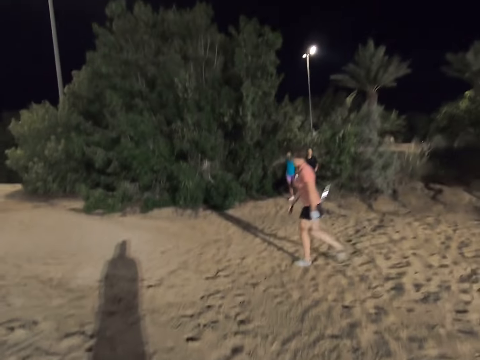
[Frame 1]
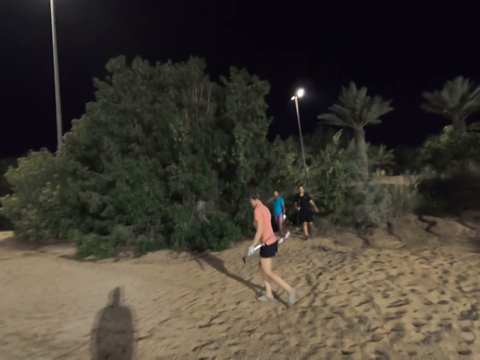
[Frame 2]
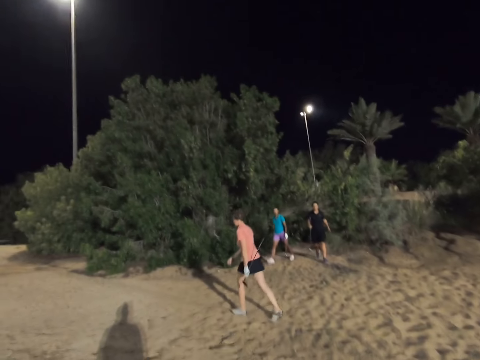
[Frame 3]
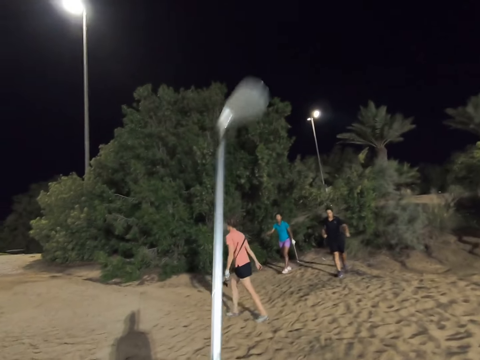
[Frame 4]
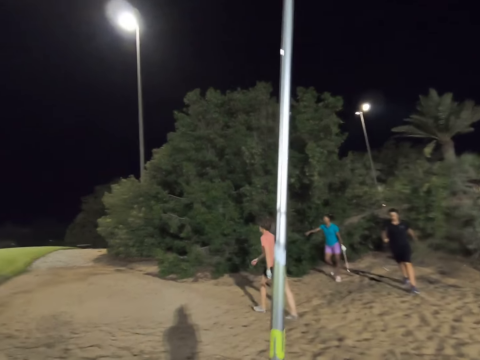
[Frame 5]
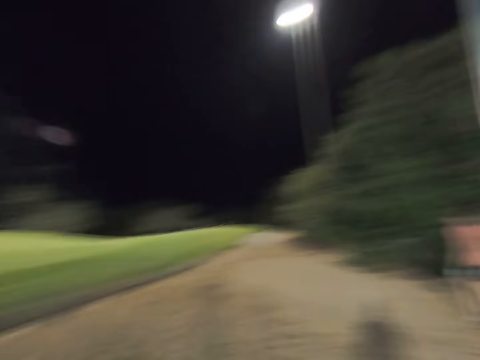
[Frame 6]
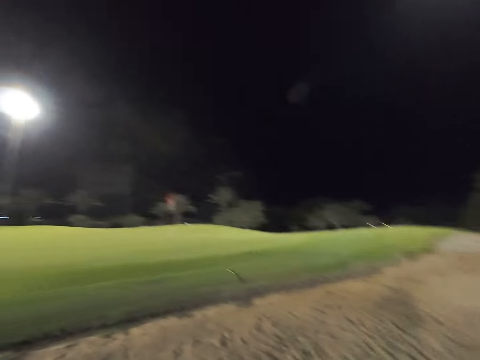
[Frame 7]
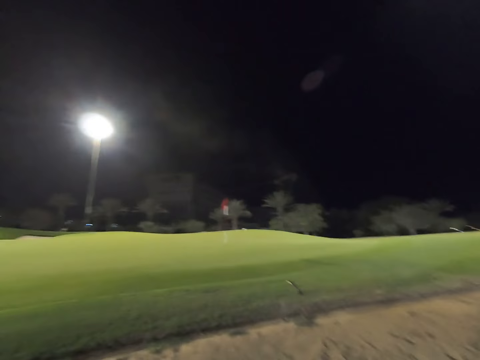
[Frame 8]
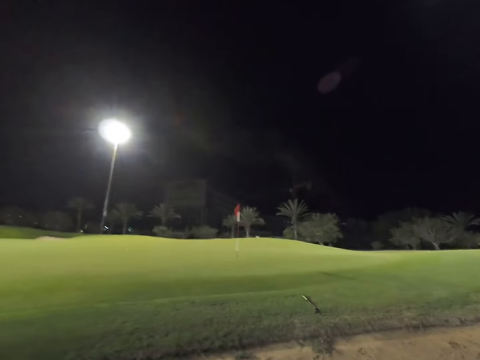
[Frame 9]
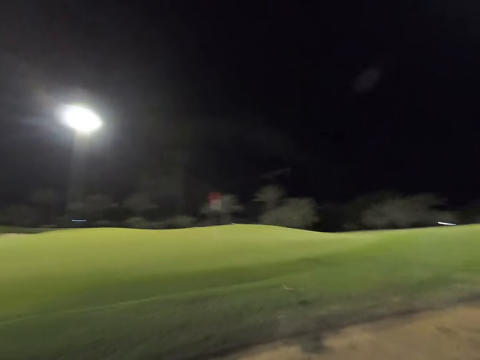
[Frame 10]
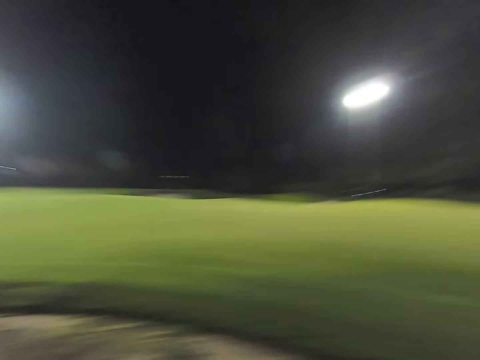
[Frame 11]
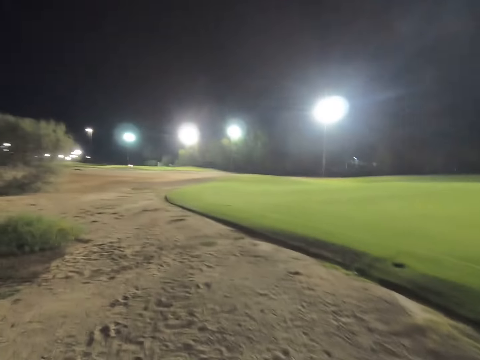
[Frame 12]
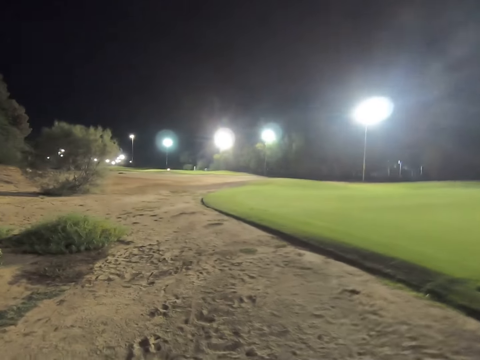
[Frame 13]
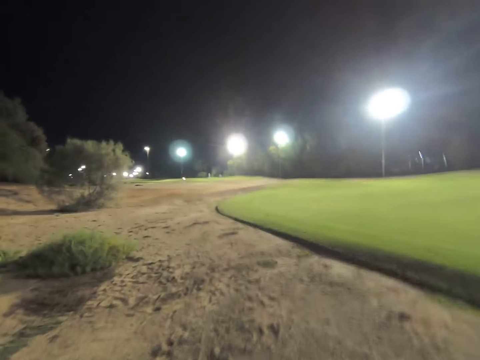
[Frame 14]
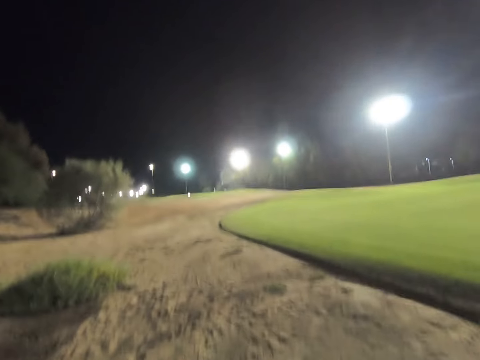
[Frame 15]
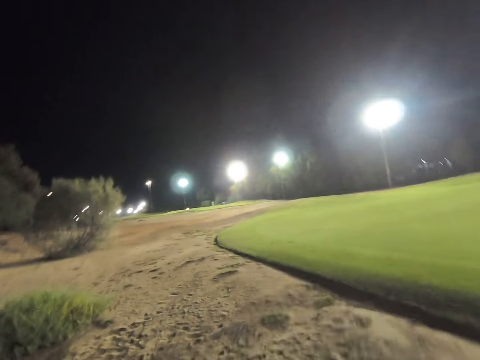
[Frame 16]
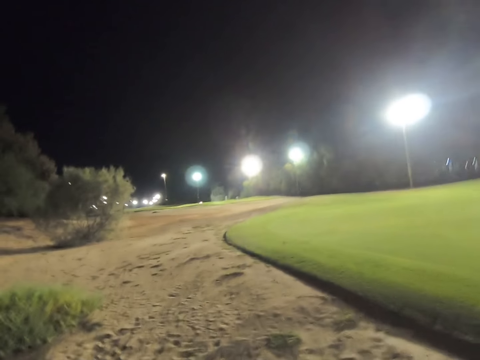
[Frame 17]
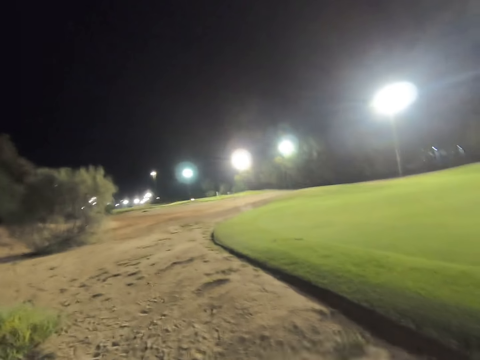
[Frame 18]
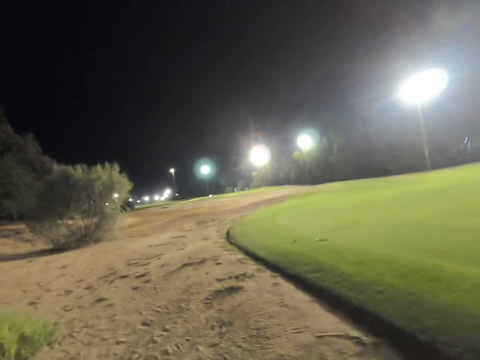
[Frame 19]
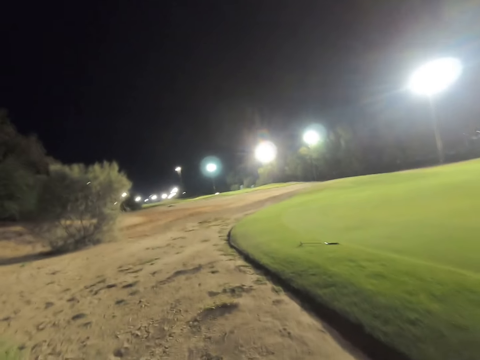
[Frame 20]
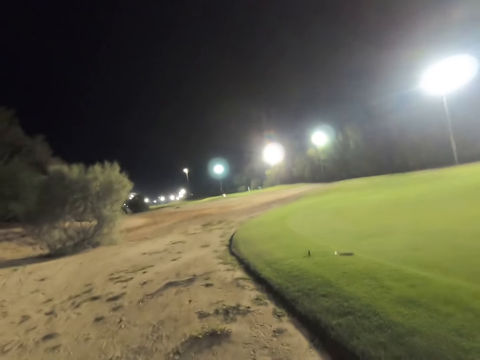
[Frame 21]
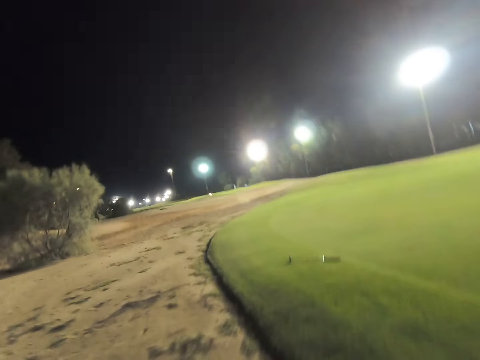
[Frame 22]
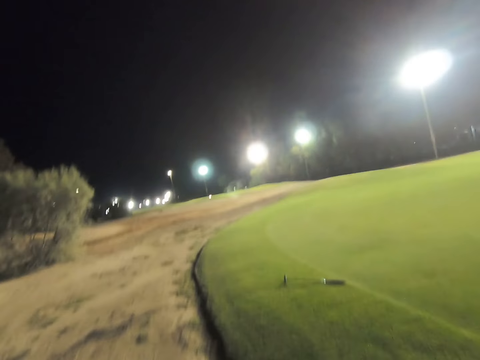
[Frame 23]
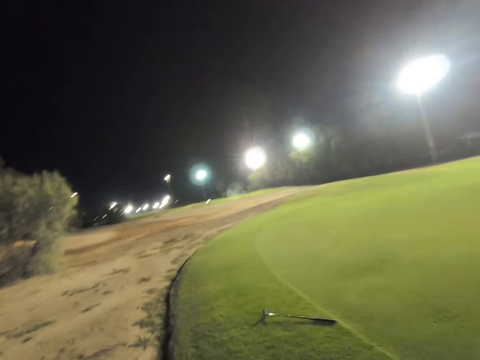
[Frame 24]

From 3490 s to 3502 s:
A woman, another woman and a third woman walk past the camera wearer. The camera wearer lifts the stick. They look around the golf course.

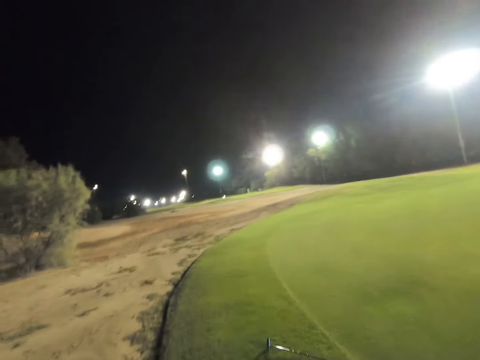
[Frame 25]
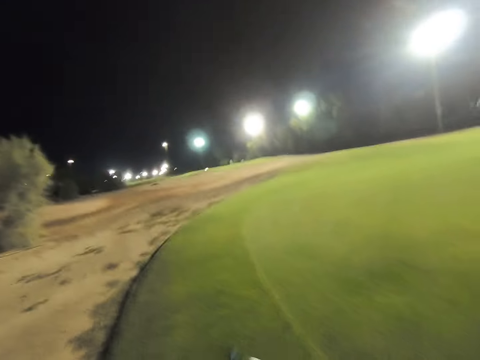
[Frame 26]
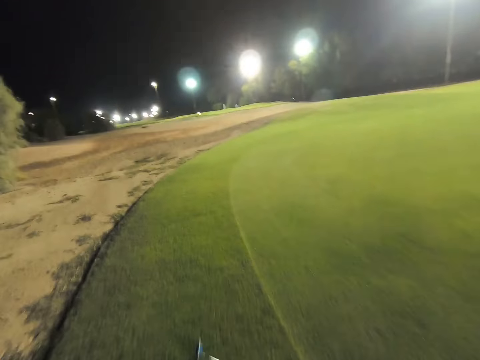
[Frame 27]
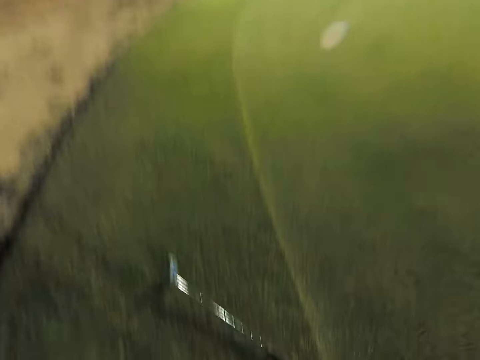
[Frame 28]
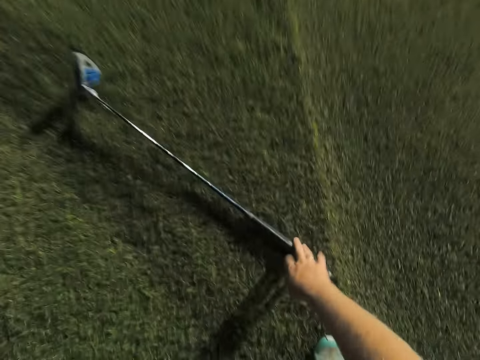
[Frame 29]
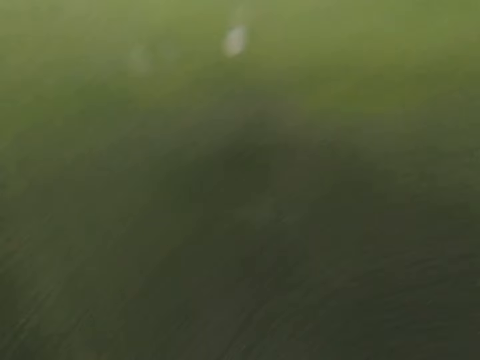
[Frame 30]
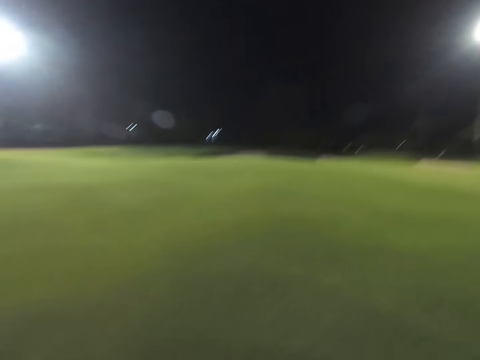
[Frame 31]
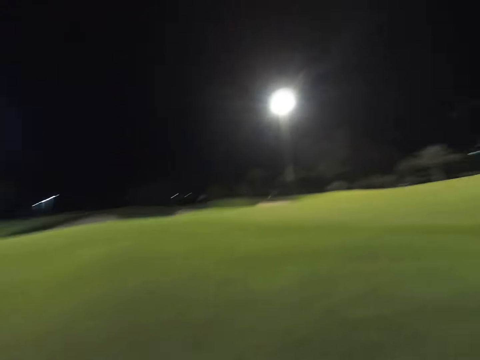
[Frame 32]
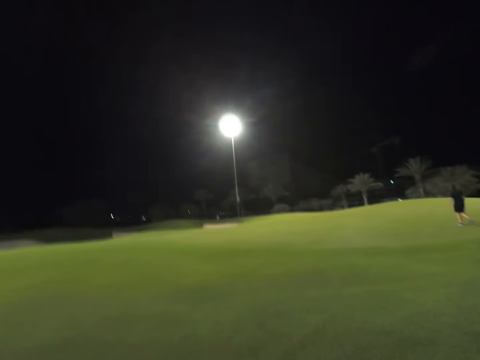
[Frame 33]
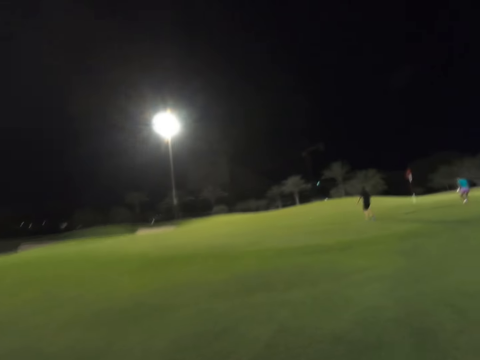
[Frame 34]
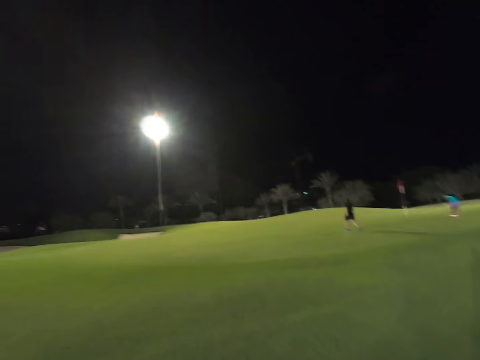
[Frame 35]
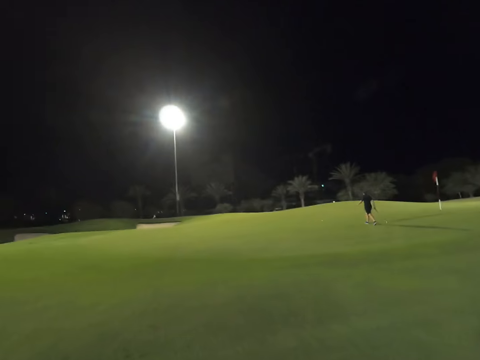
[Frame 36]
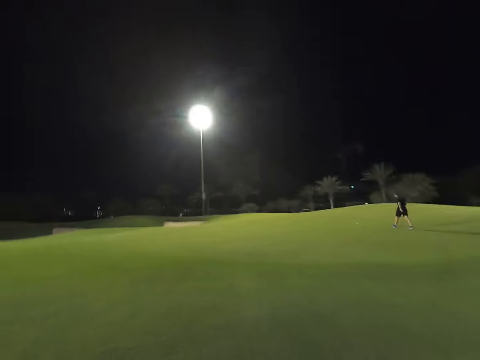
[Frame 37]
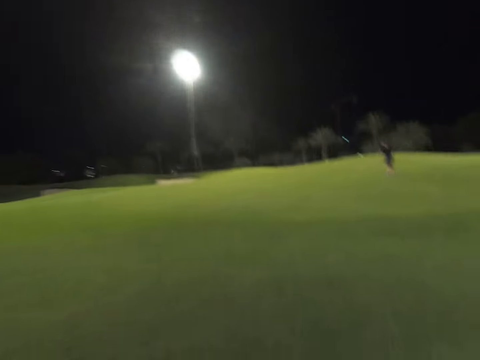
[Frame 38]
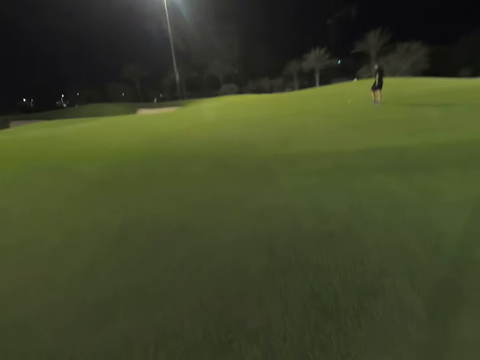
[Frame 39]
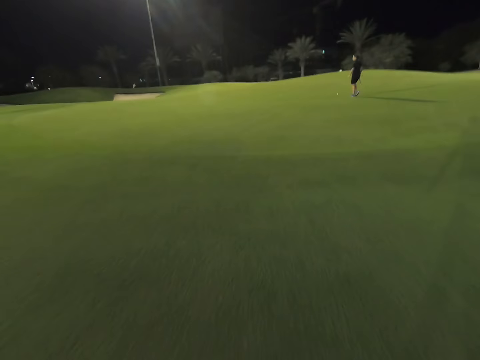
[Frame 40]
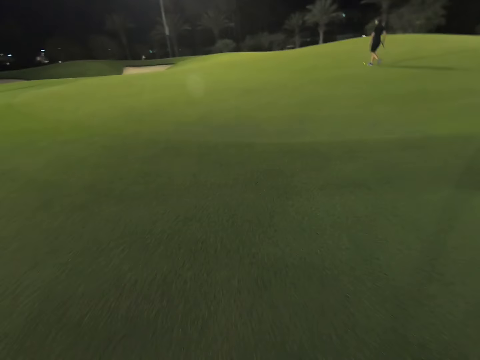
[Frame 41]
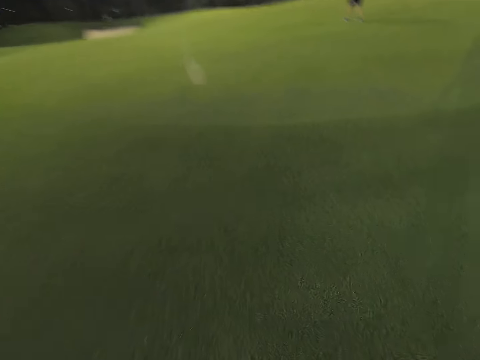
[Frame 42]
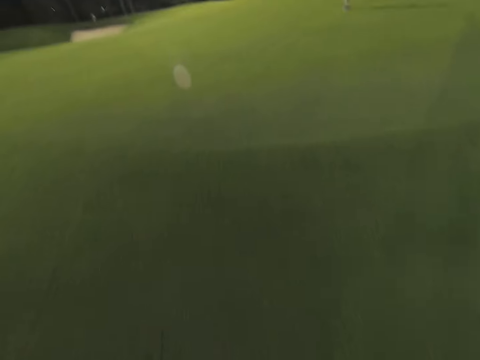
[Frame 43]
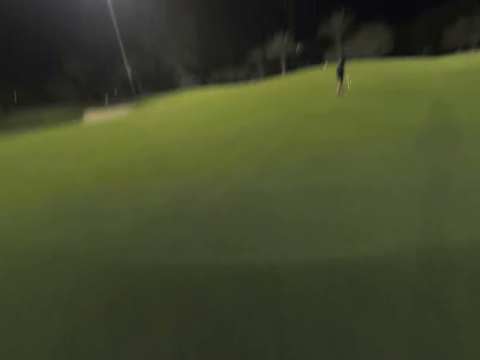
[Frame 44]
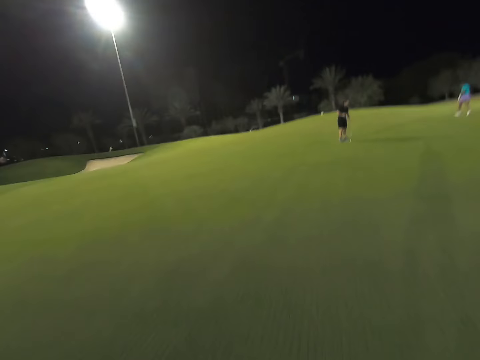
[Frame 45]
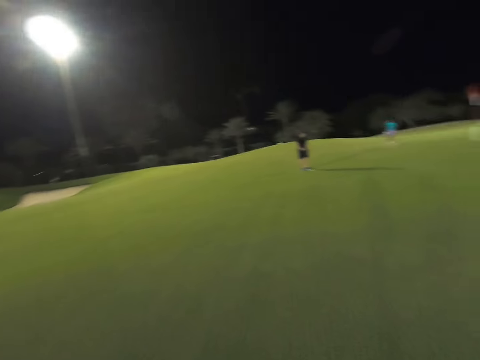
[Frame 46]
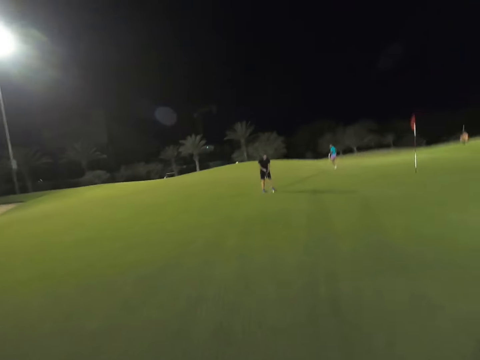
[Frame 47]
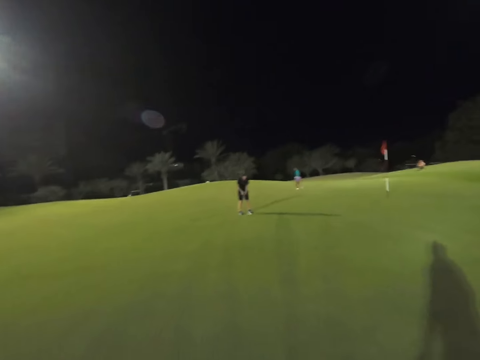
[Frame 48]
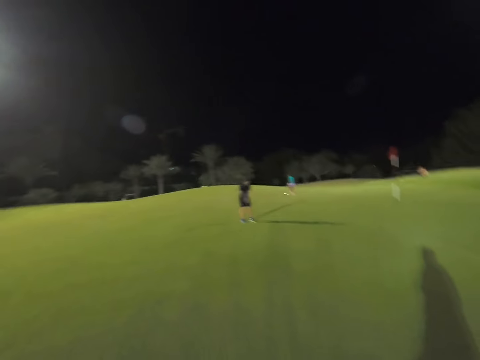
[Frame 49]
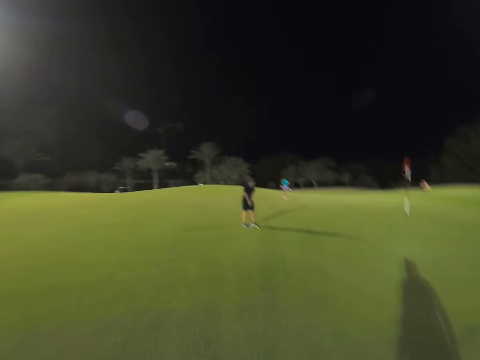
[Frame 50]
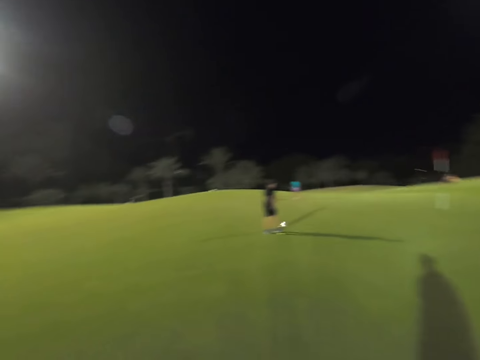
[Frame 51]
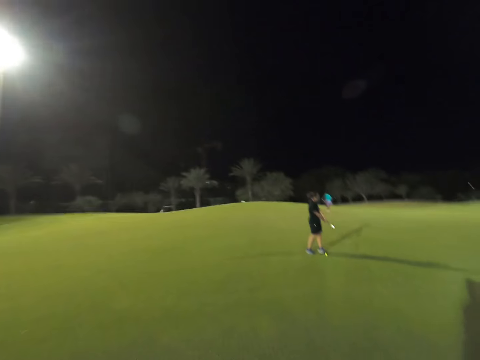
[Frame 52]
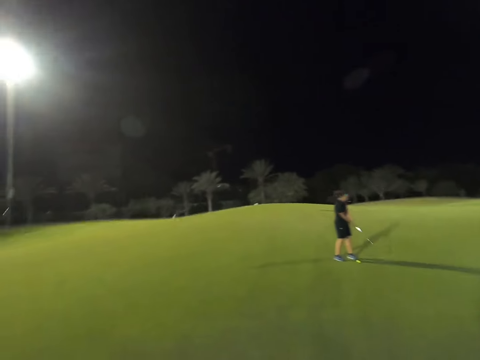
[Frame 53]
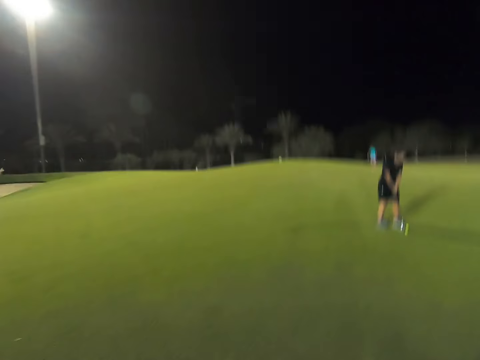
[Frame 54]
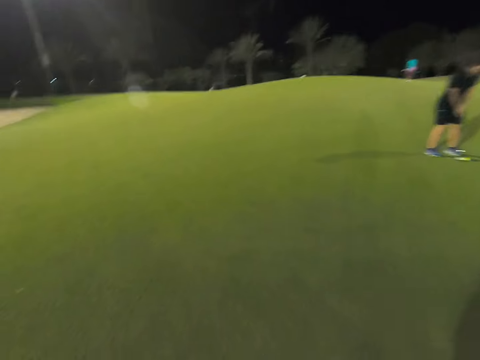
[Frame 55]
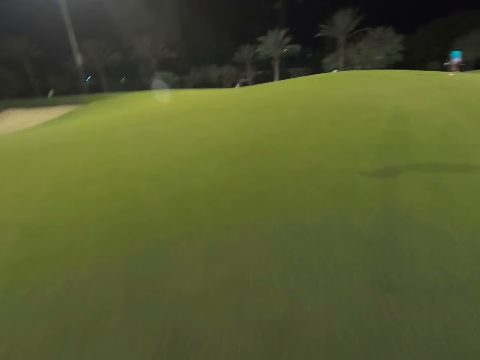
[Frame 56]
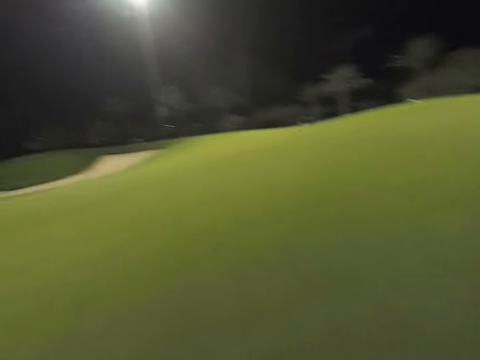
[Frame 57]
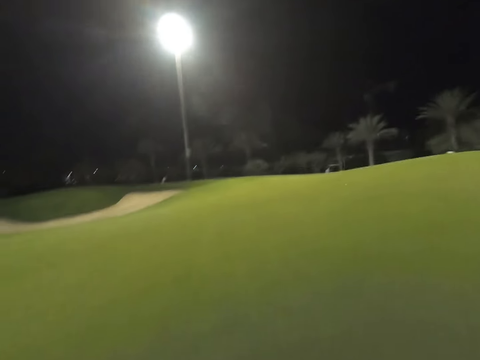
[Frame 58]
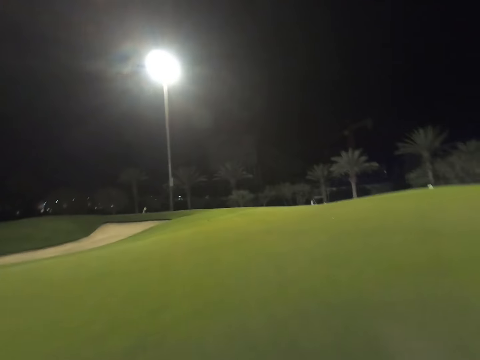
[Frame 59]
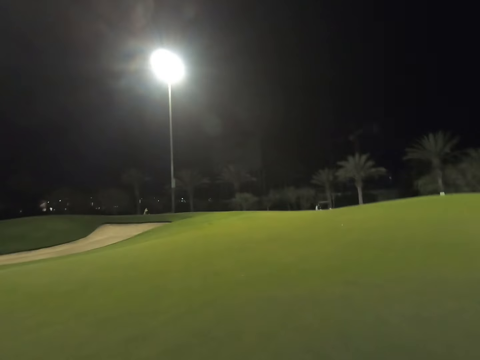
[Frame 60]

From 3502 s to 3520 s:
The camera wearer picks up a golf club from the ground. A woman walks around the field. The camera wearer walks across the golf course. The woman swings the golf club.
